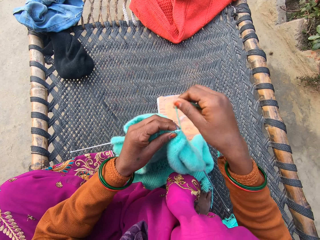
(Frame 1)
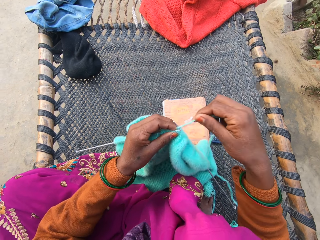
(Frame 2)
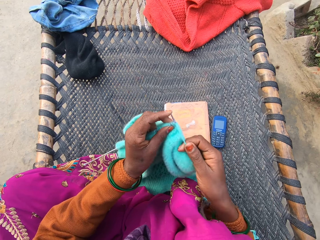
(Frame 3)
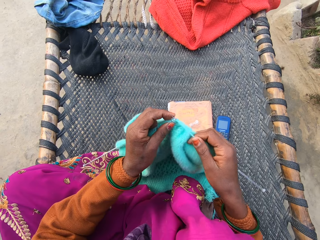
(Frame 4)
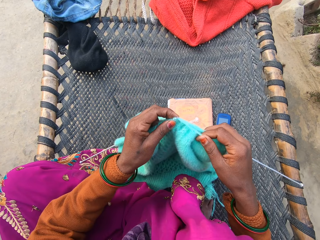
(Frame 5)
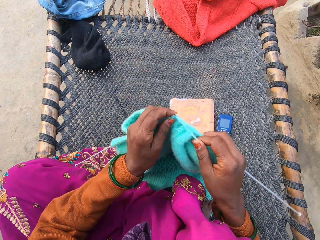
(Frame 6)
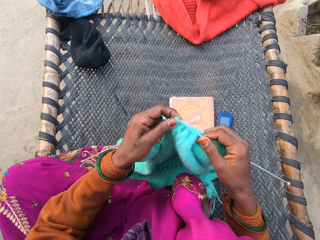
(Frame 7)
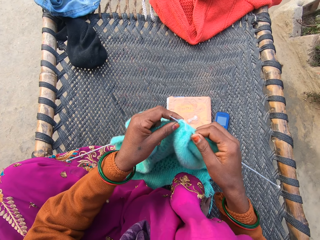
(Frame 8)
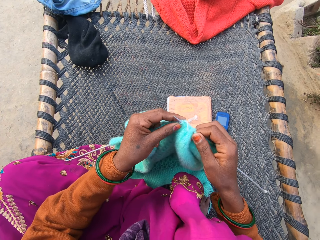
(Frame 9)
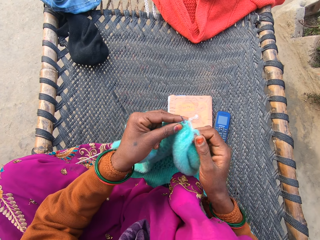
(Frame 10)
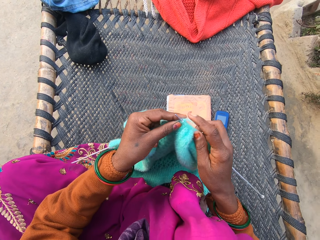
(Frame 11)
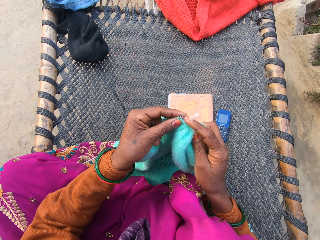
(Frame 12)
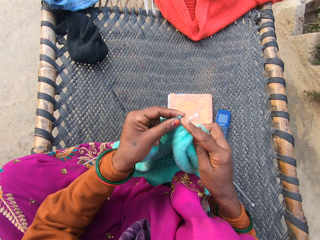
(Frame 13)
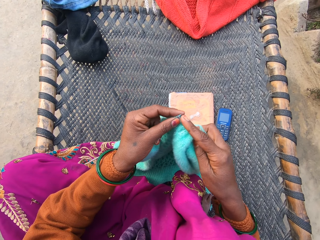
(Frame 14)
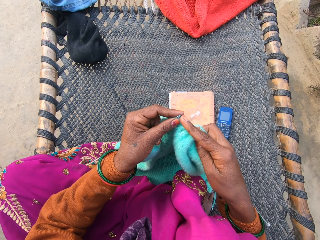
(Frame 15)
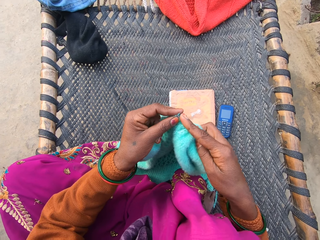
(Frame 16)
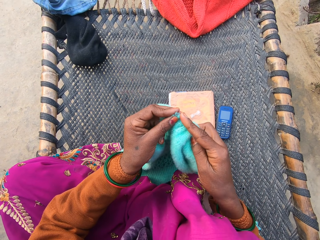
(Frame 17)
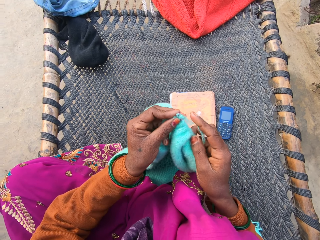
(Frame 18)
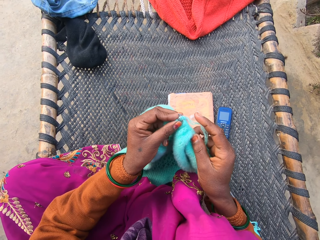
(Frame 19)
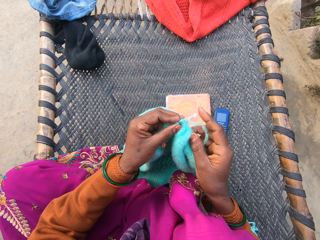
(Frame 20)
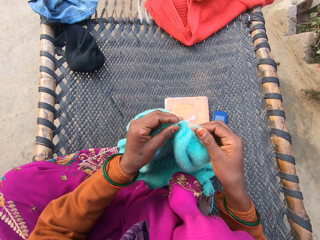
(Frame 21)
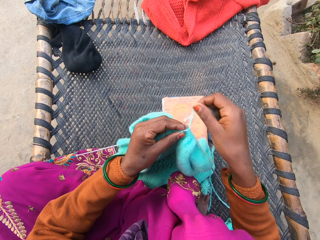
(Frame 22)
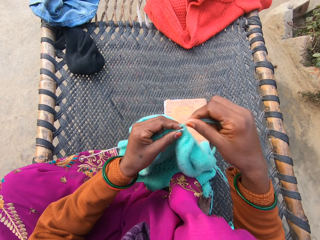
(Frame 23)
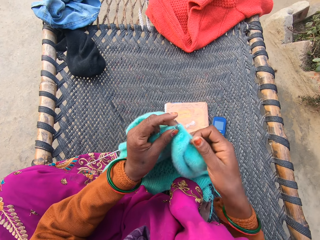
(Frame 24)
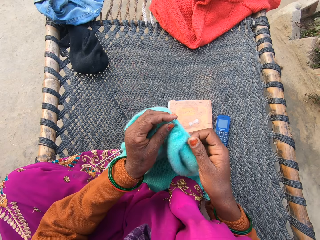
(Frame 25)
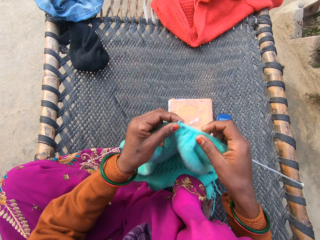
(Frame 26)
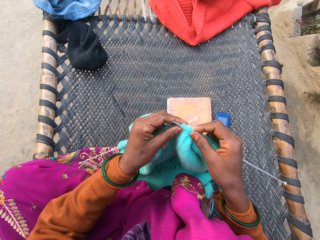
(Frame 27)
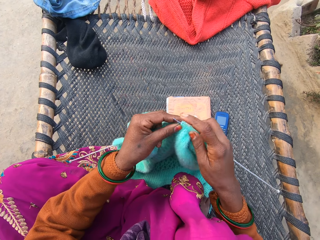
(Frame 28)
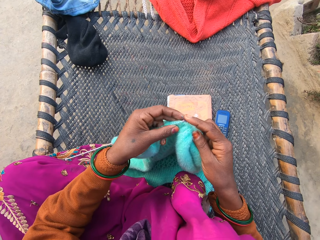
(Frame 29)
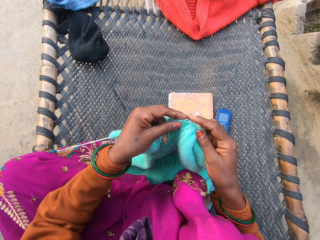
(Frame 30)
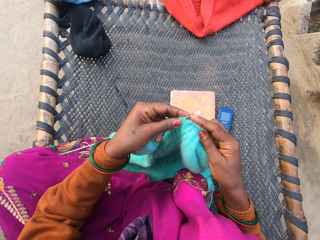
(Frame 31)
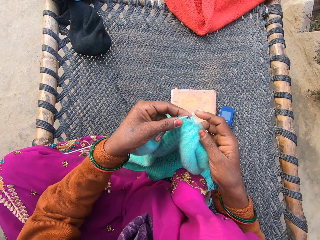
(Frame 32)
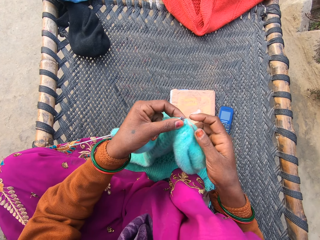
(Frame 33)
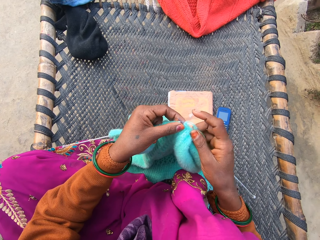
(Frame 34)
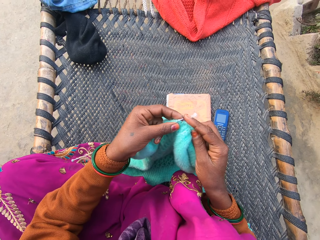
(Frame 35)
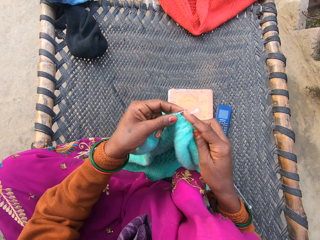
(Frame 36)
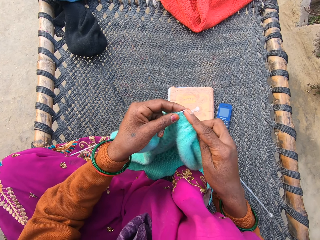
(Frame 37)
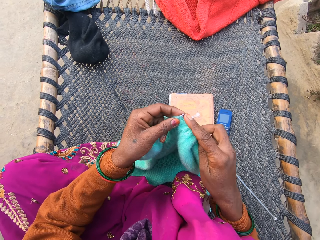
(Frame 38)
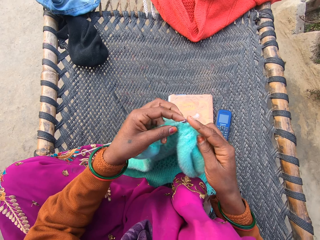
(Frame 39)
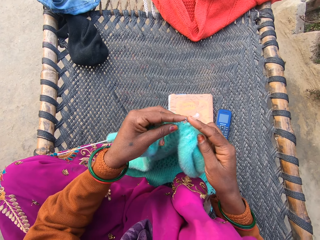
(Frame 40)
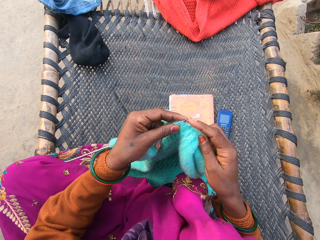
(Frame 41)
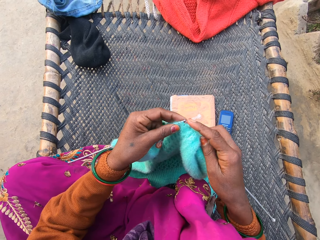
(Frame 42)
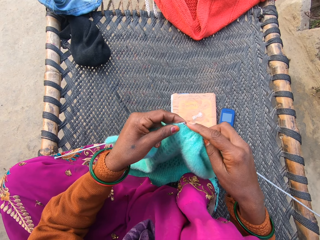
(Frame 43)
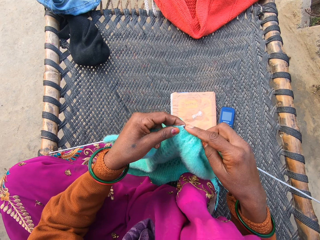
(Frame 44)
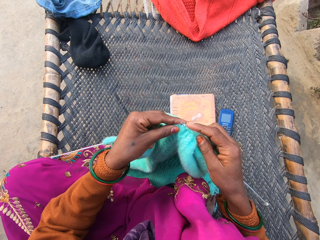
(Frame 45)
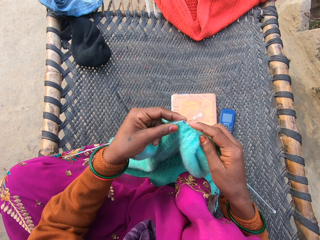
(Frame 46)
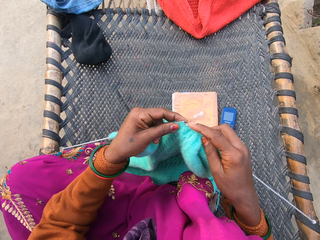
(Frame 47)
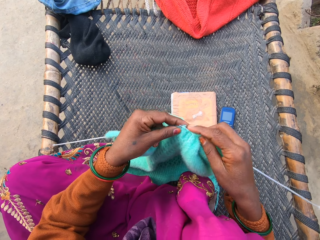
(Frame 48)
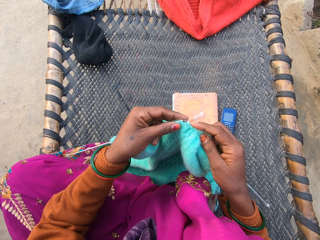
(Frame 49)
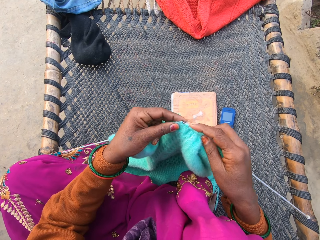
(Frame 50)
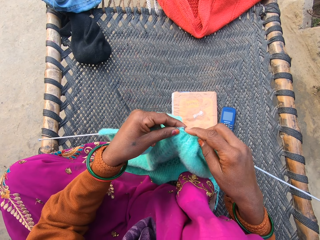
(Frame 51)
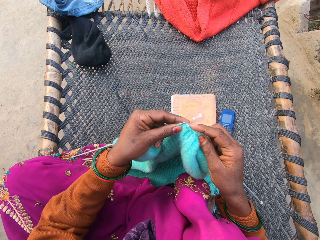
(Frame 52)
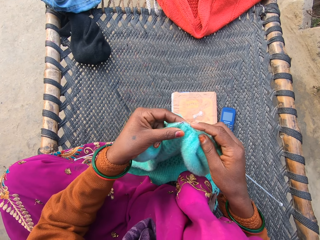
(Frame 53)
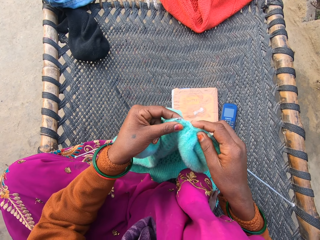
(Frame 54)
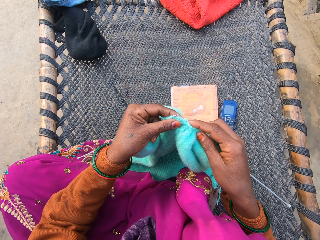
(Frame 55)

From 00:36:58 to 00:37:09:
The camera wearer holds the yarn in place. They knit a cloth. They hold the yarn in place. They knit the cloth.

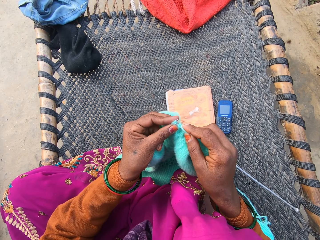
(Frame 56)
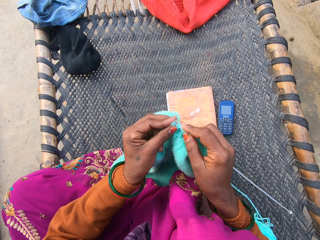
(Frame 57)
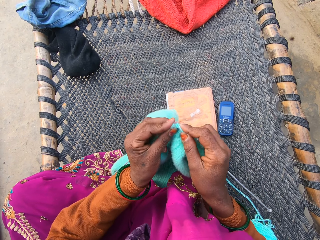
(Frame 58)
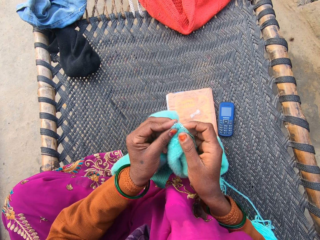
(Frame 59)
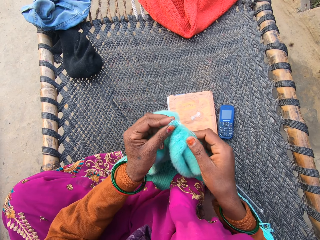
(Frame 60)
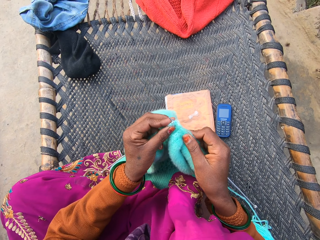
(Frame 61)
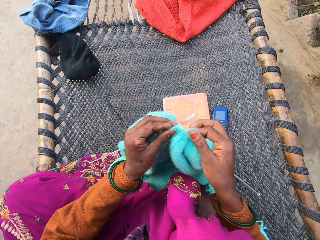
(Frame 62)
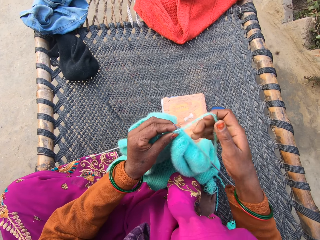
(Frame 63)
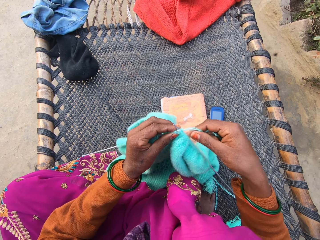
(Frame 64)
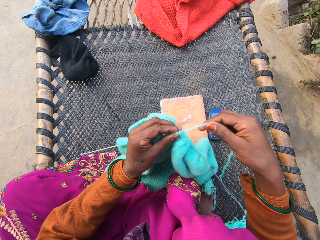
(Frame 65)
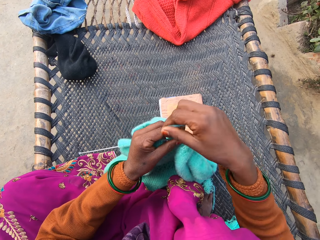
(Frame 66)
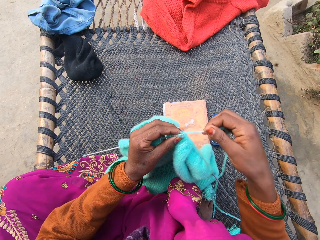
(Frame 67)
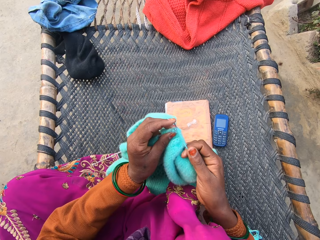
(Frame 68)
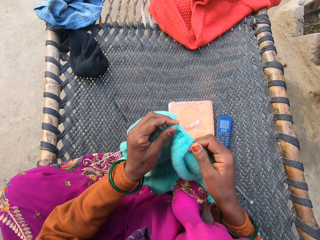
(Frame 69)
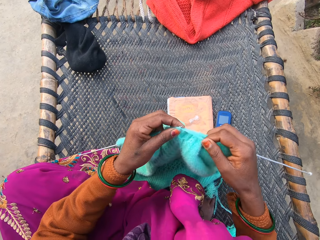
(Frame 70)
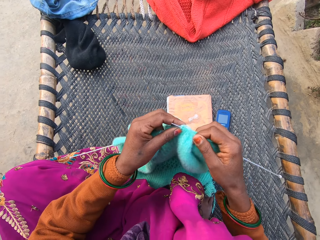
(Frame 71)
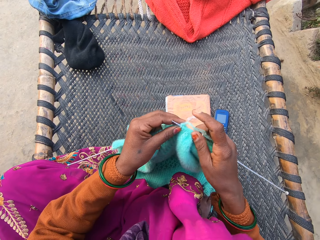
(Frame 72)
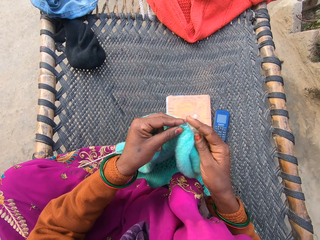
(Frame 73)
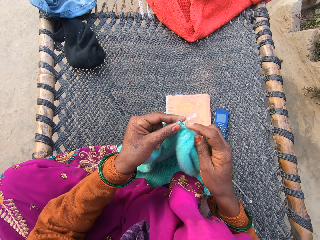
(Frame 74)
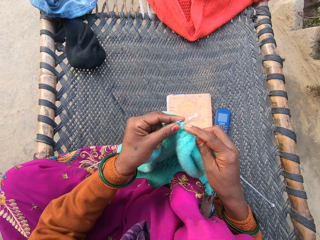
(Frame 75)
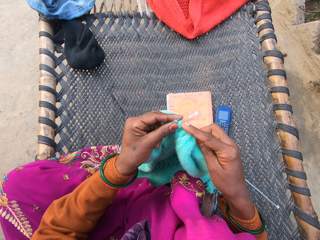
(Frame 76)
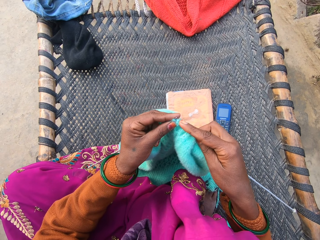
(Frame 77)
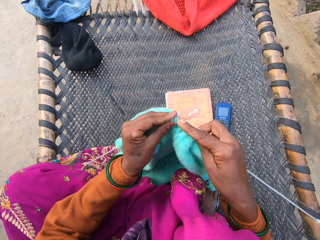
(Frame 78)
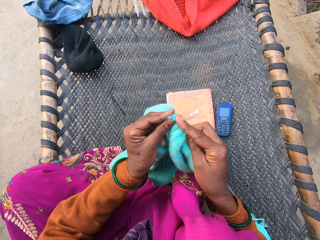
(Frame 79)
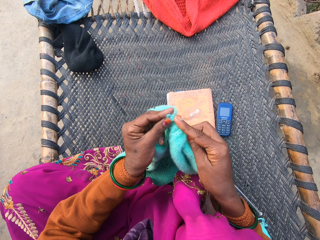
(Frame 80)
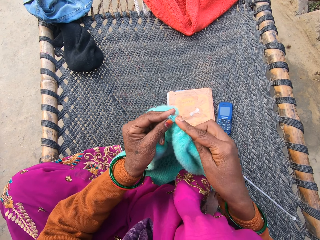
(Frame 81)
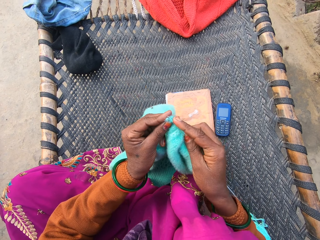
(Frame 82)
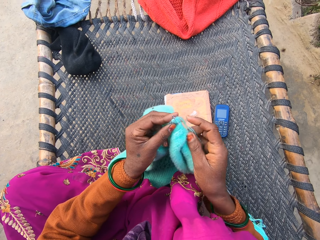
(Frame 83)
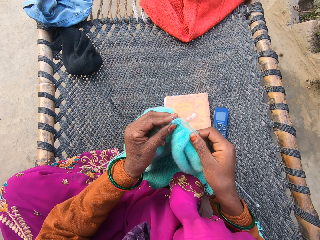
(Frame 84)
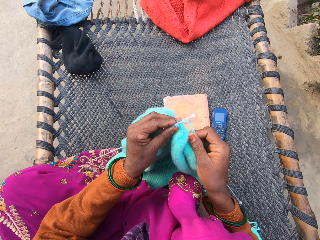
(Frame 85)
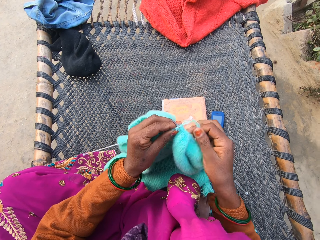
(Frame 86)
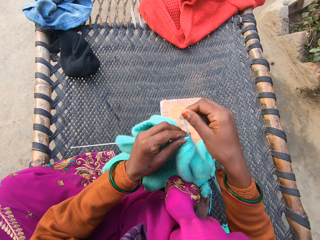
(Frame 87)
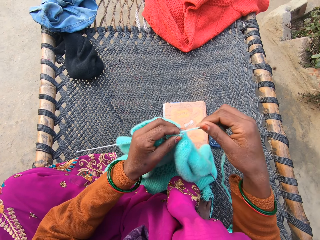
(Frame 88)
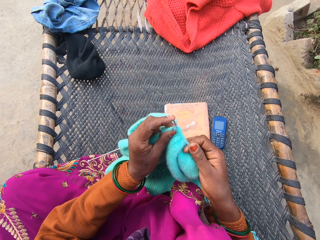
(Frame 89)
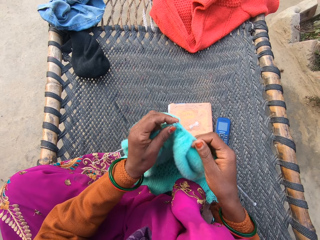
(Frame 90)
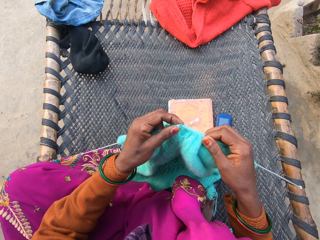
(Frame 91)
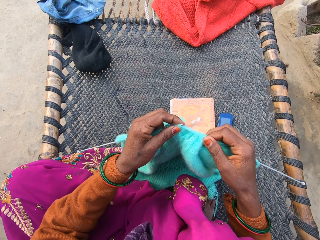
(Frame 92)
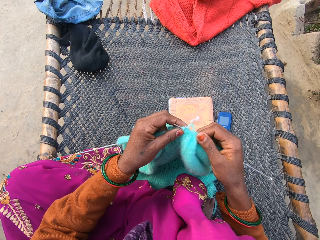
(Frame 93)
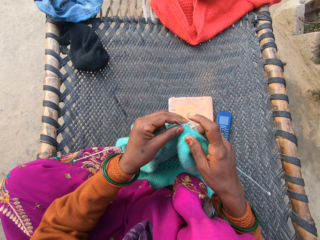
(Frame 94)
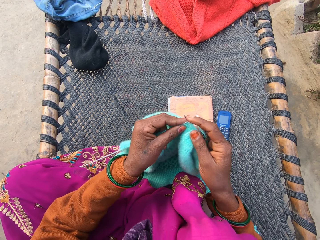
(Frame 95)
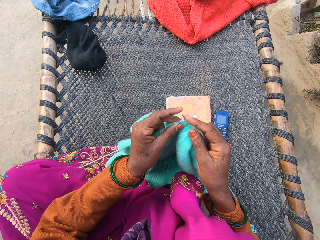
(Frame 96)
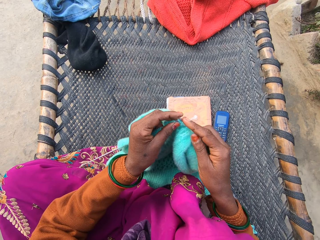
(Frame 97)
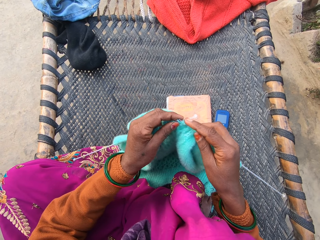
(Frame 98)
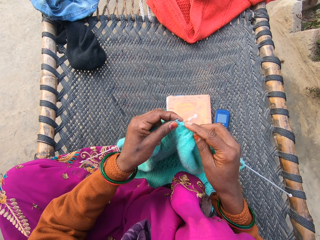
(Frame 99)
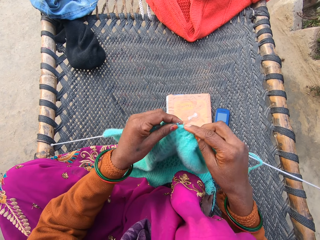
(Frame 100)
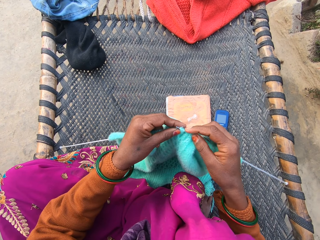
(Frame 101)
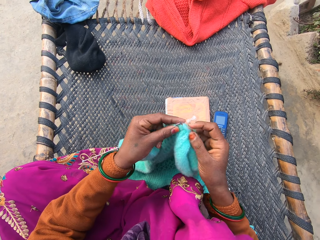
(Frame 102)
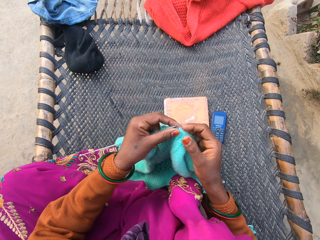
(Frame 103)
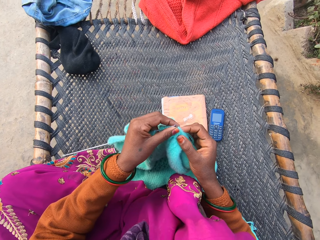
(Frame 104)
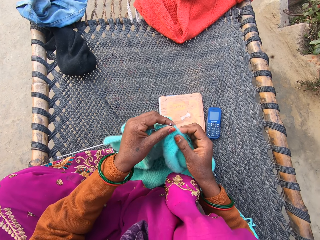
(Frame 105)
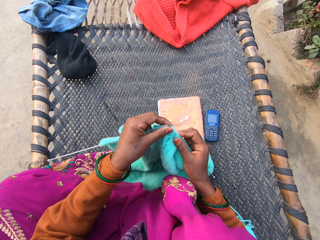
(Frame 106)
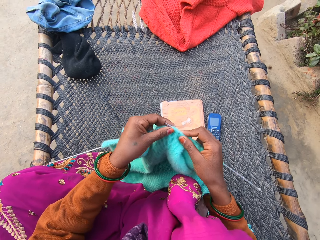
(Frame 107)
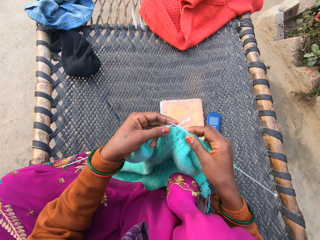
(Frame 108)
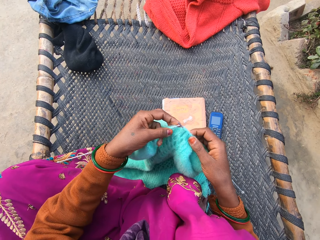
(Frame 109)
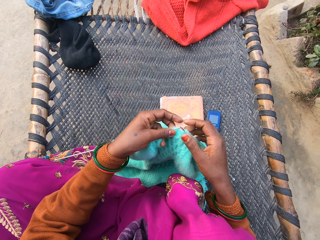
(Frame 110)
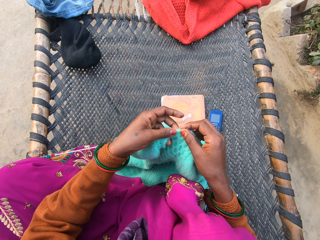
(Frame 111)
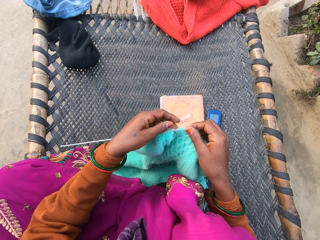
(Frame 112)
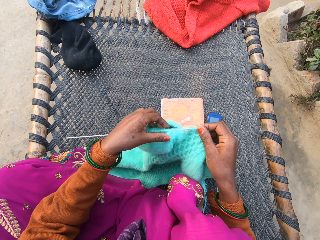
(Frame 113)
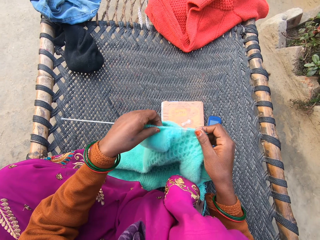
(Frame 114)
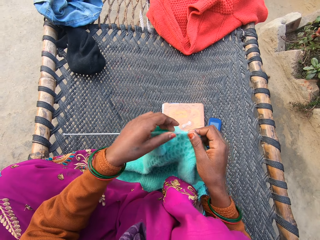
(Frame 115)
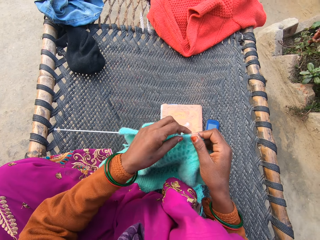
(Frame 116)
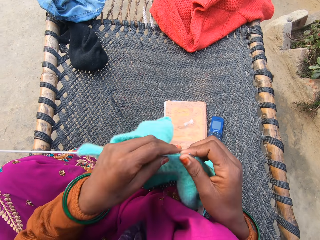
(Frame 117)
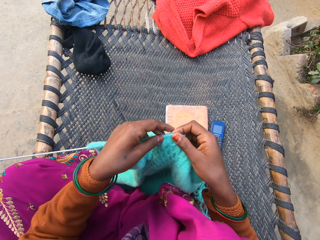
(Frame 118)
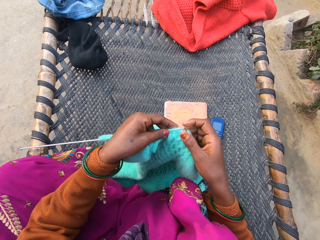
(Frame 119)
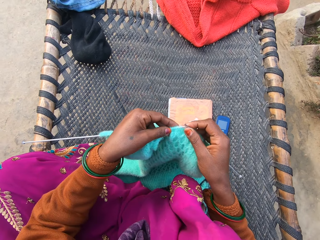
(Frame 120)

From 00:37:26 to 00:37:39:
The camera wearer holds the yarn in place. They knit a cloth. They hold the yarn in place. They knit the cloth. They inspect the cloth.
